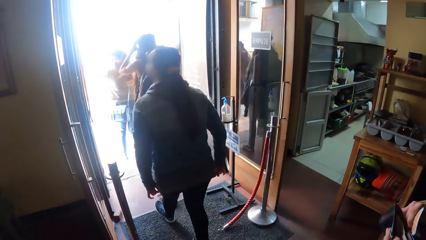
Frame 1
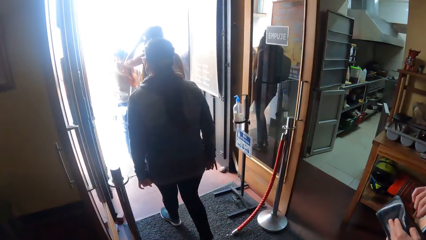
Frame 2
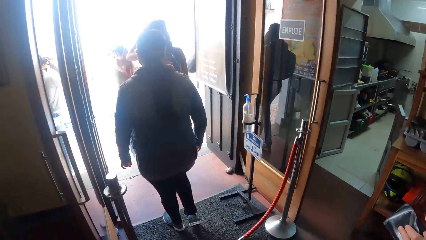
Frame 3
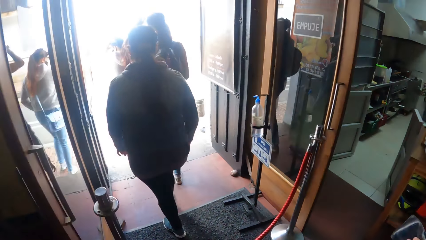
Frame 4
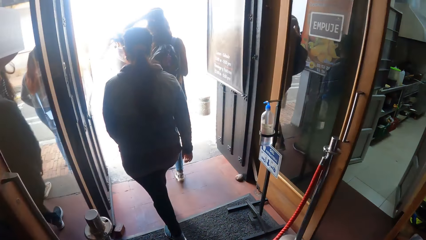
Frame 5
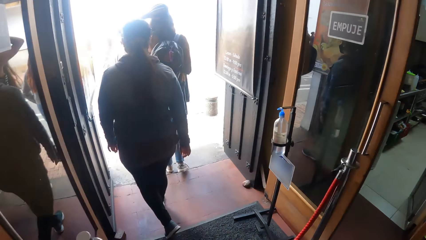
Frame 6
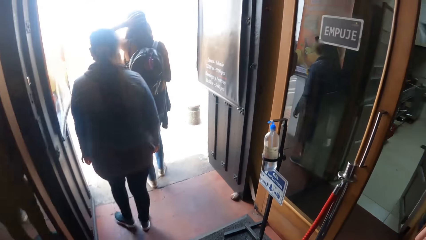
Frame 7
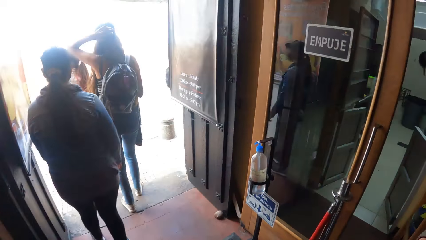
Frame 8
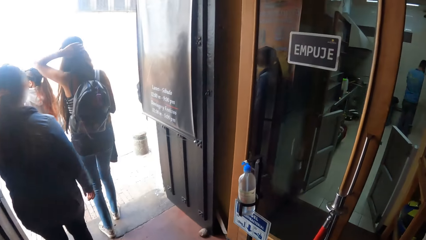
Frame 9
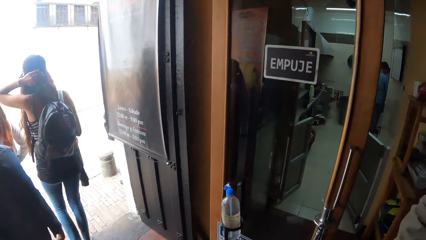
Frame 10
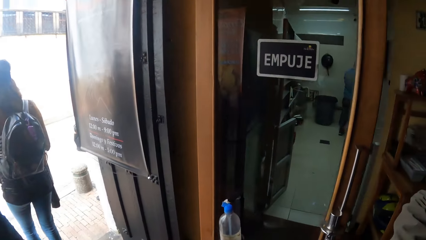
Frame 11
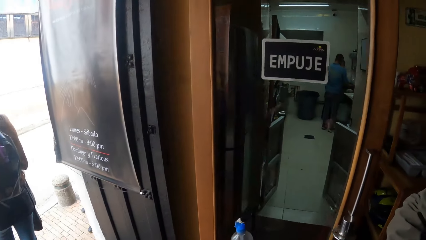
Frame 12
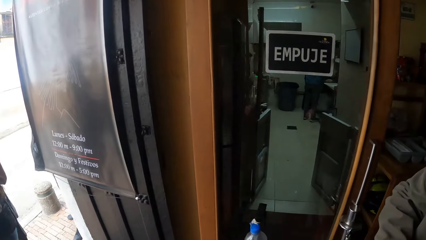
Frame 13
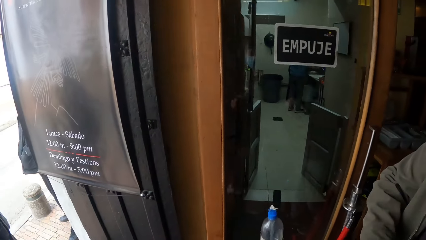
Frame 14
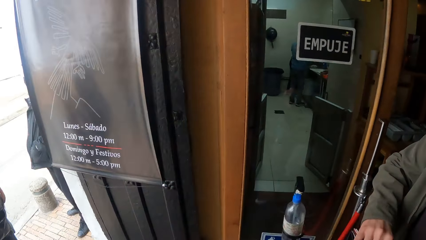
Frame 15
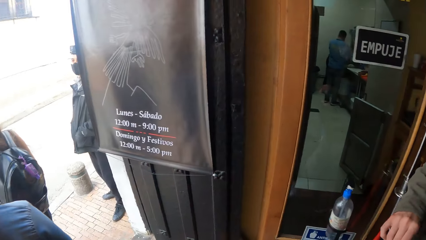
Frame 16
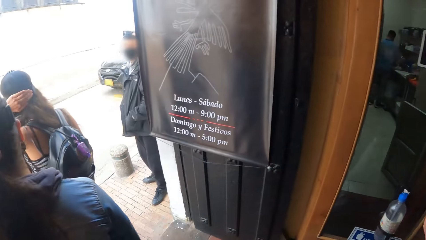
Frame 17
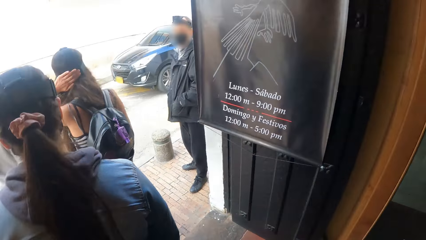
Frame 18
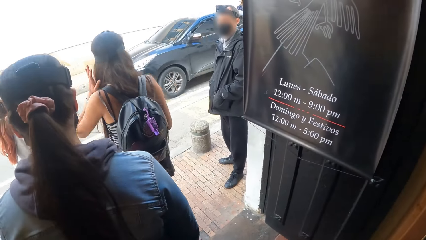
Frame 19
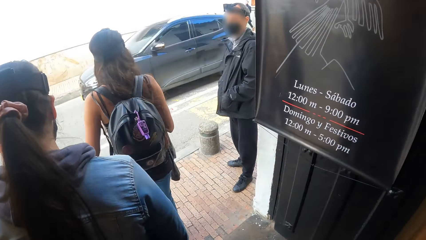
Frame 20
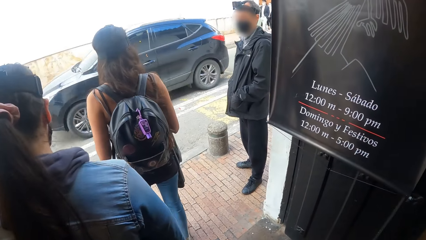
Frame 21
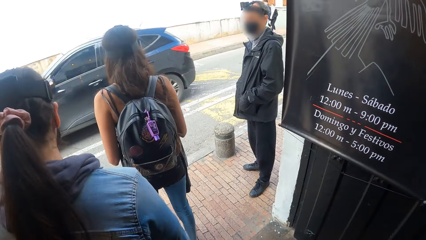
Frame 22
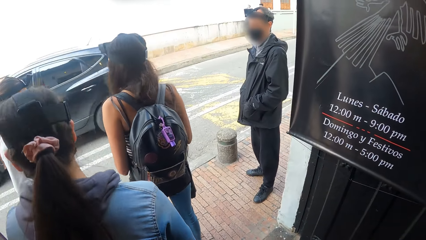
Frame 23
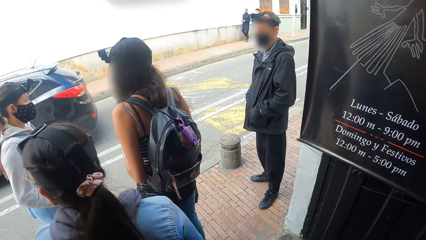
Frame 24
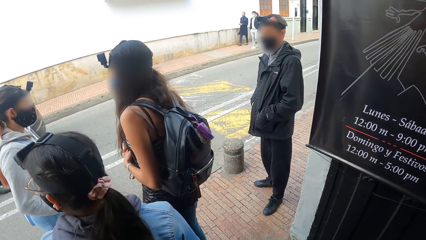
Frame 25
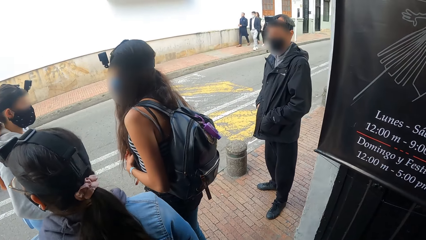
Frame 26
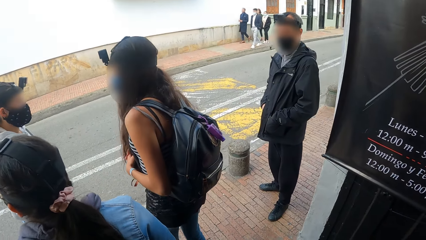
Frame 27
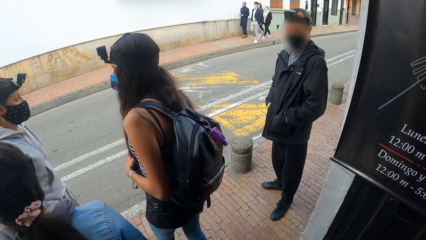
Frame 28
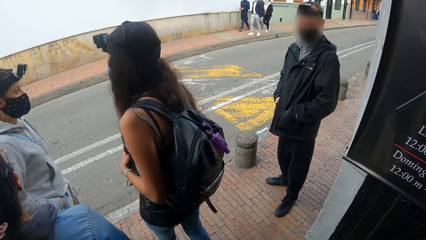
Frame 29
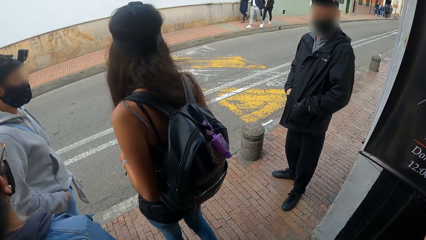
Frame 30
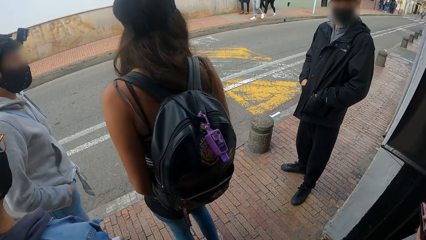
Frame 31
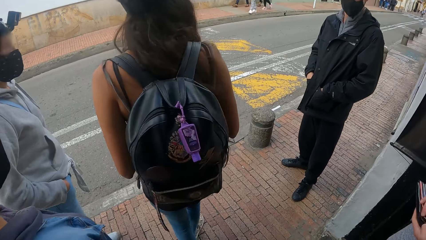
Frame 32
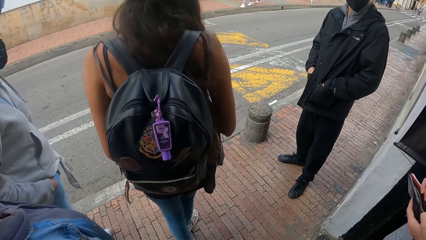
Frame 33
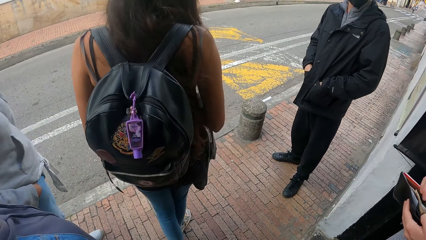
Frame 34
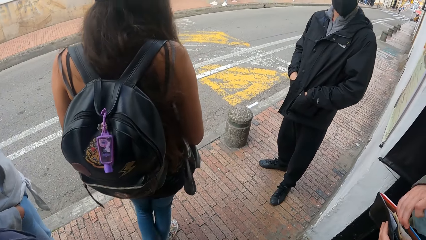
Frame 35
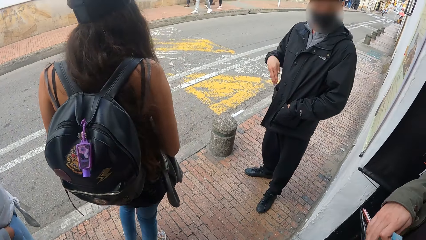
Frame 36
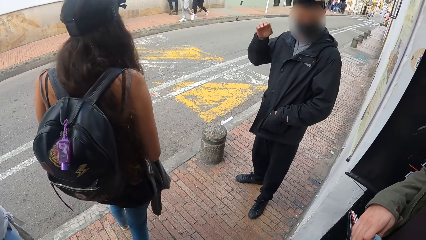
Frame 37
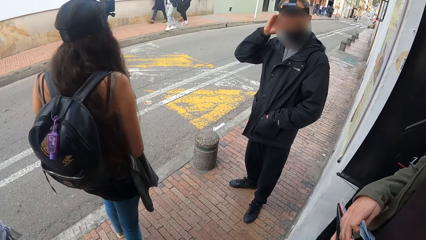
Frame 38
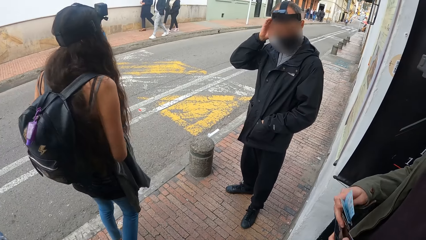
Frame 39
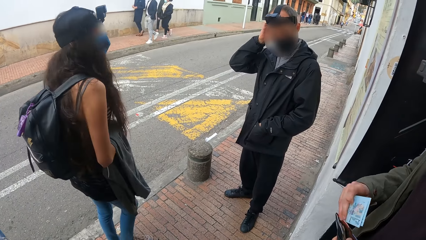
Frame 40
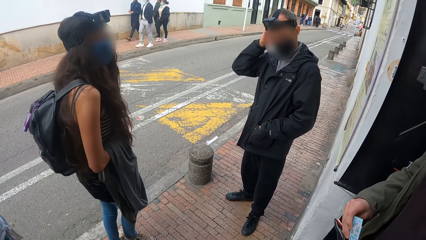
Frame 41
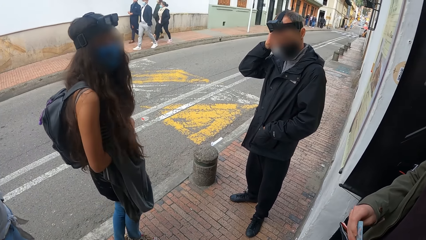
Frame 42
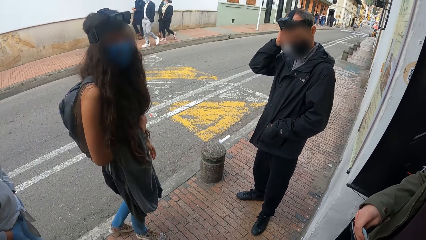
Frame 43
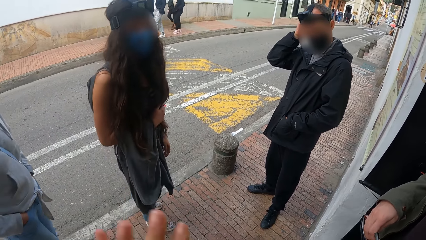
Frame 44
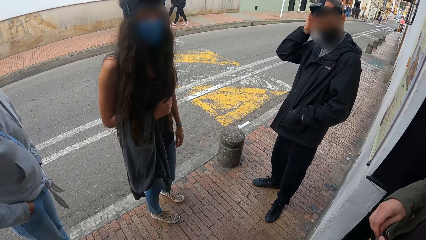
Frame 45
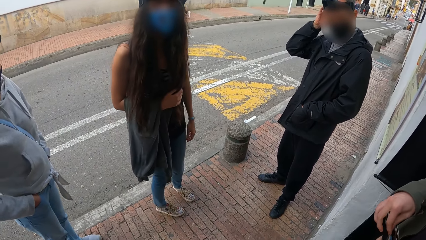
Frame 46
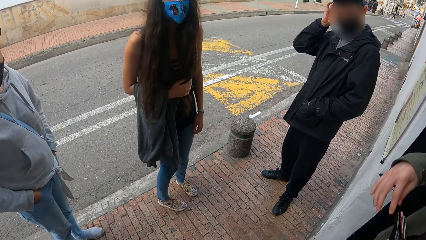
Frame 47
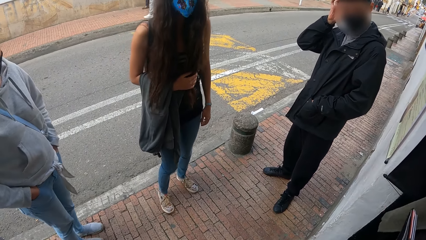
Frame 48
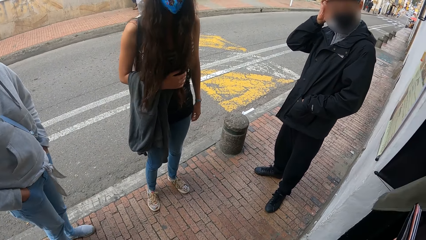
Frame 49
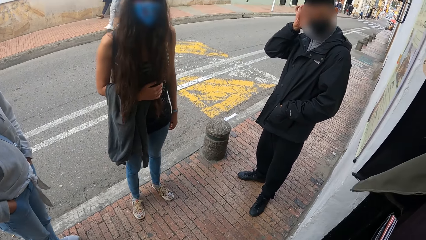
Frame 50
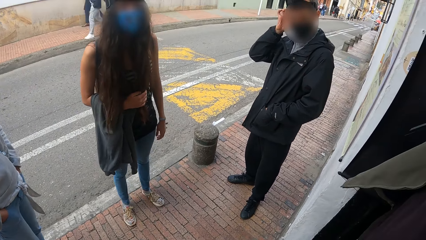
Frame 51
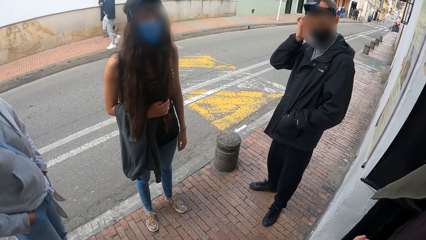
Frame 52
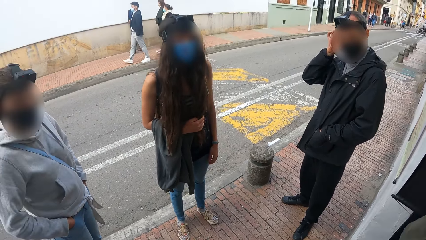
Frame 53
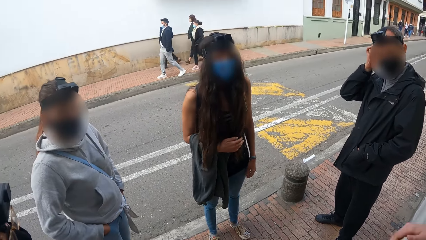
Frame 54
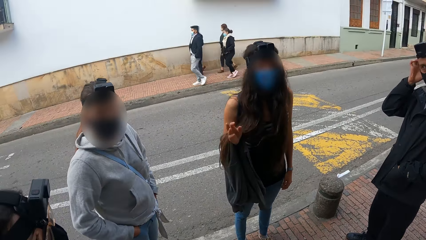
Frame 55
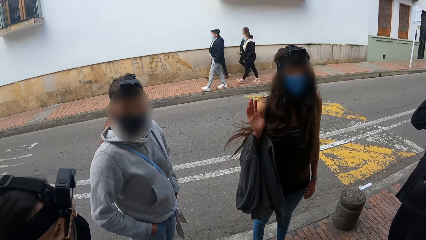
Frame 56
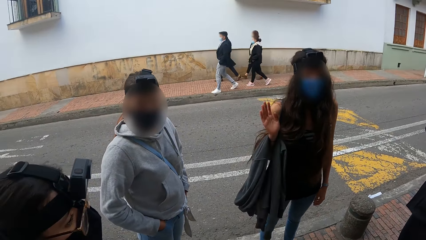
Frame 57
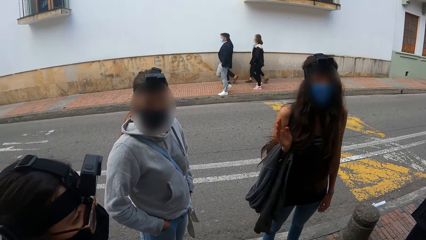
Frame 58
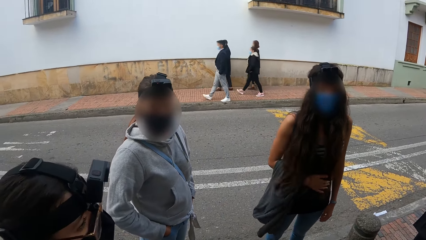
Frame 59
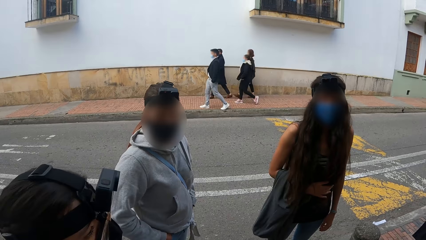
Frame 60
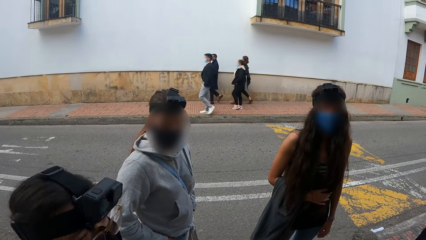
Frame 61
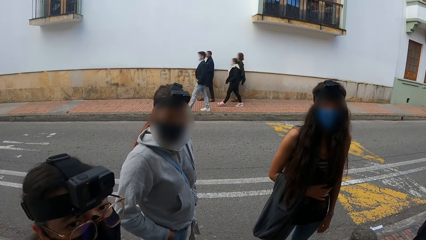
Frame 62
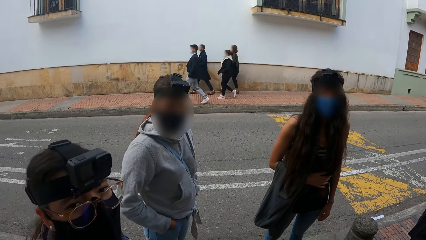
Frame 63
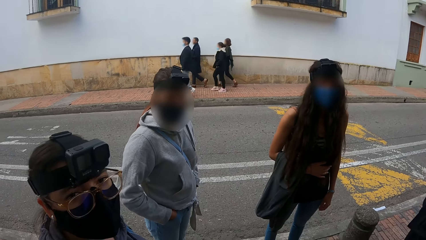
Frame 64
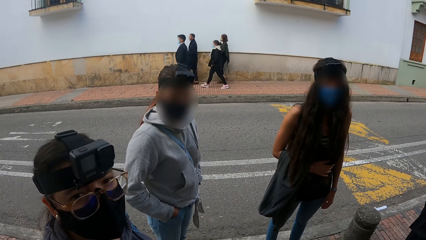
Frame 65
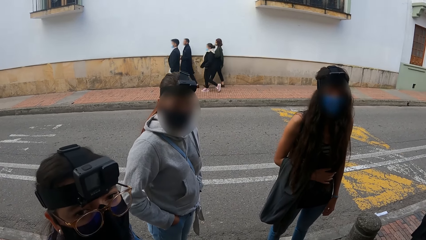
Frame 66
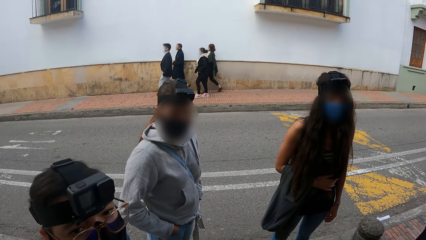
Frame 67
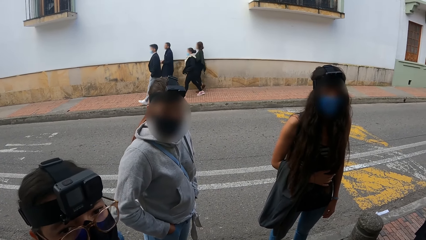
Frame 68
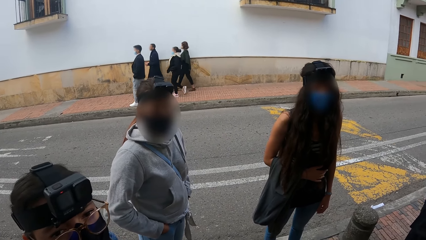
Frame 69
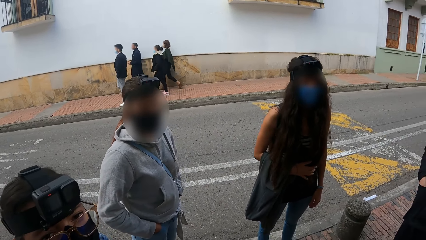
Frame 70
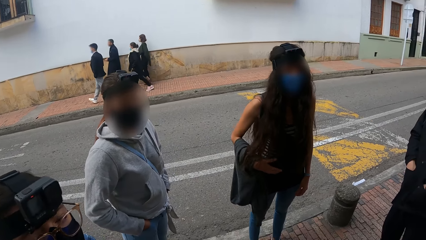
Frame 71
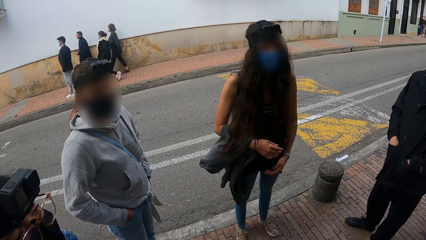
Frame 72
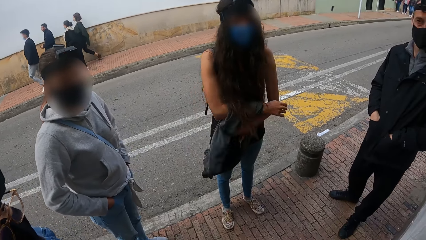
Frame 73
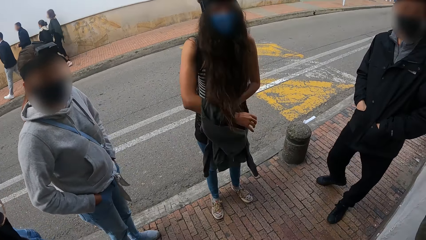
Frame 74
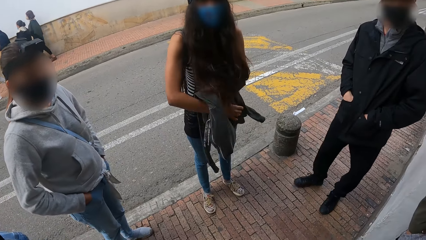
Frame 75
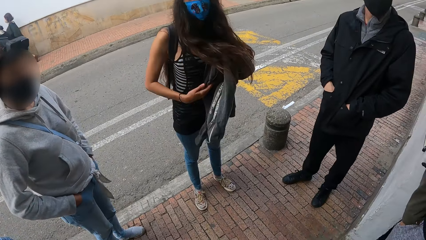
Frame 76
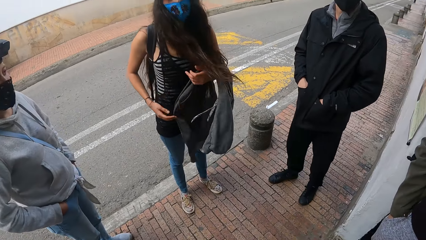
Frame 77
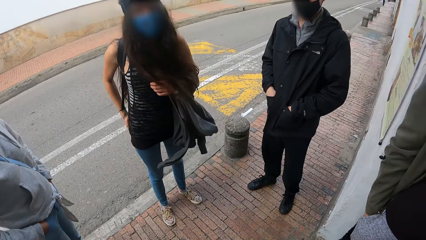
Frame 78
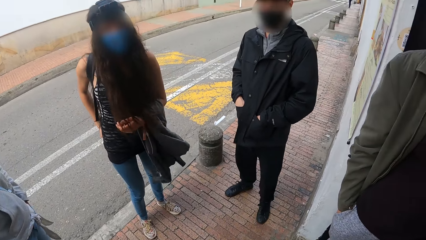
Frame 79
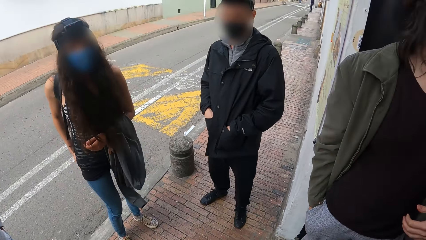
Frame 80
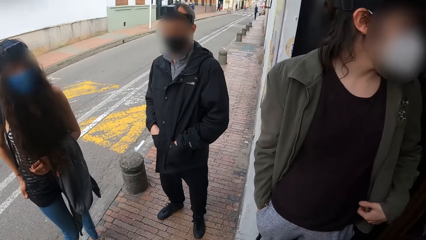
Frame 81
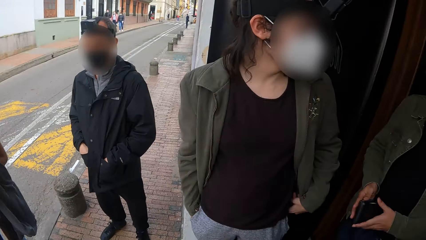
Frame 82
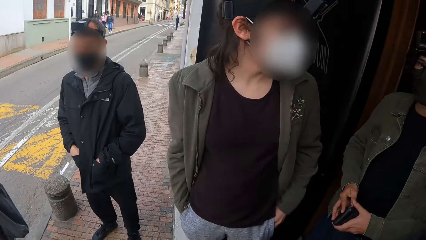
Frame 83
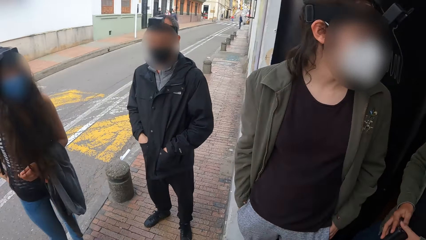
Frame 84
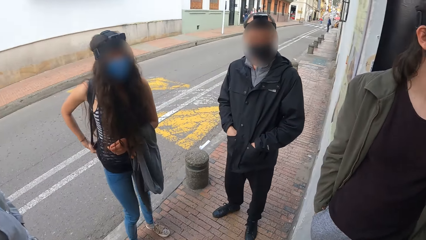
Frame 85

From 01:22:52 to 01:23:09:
A woman adjusts her top with both hands. Another woman brushes her hair with her left hand. The man puts the banknotes in his right hand in the wallet in his left hand. Another man fixes a camera on his head with his right hand. The camera wearer stands at the door. They interact with the group of people. They look around. The other woman passes her jacket from her right hand to her left hand.
